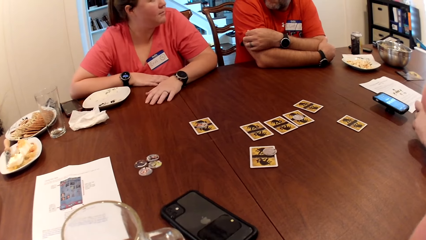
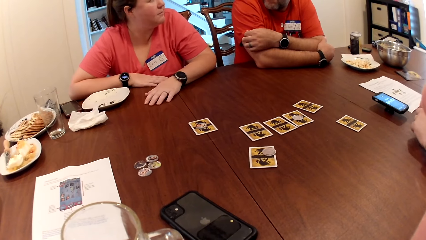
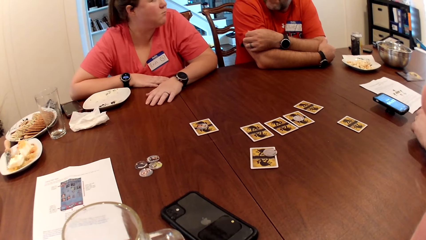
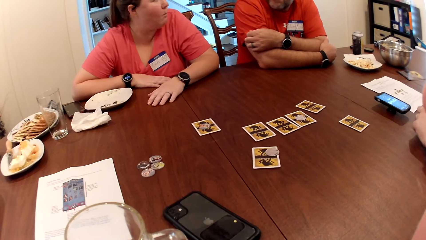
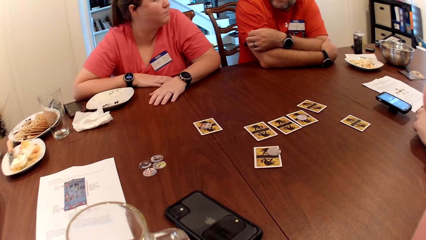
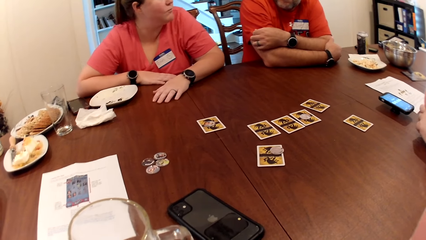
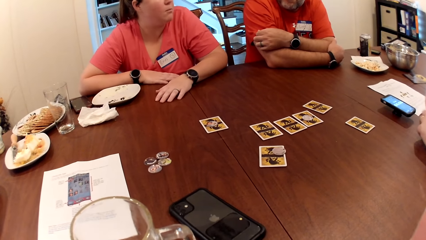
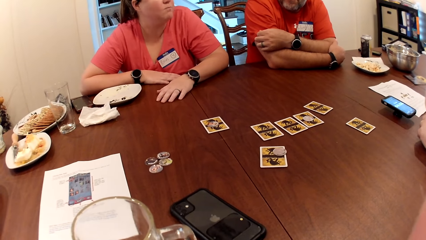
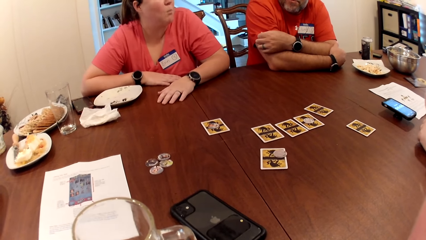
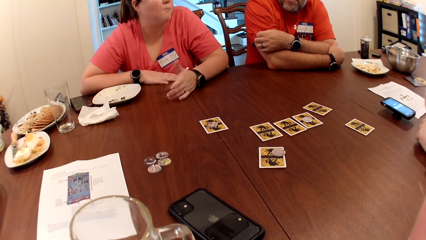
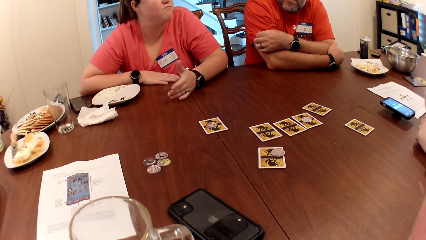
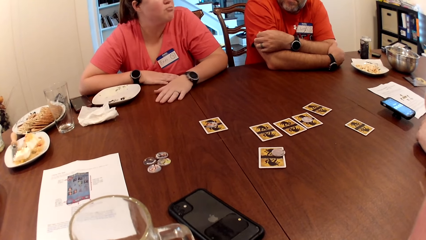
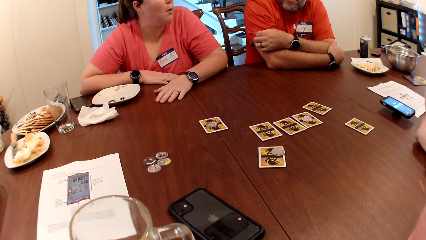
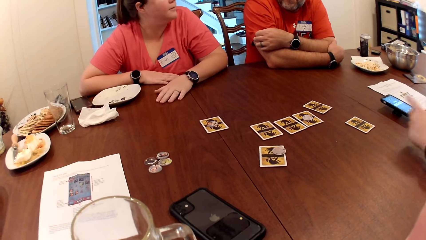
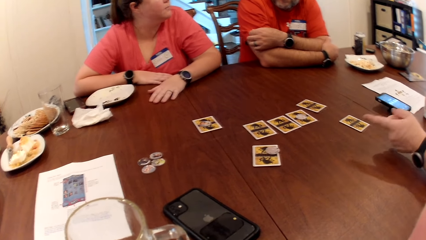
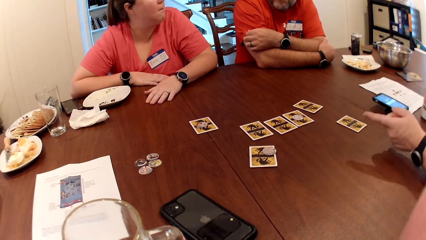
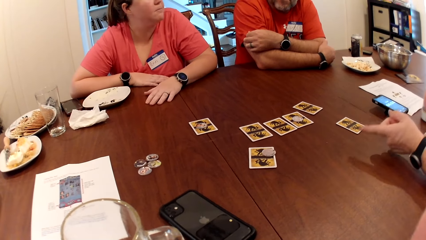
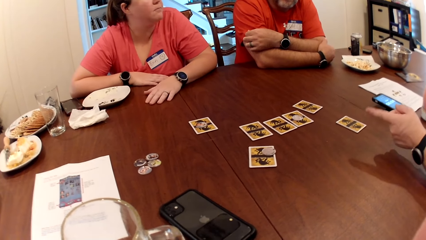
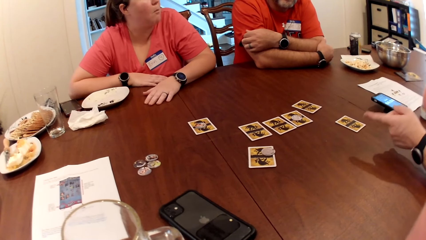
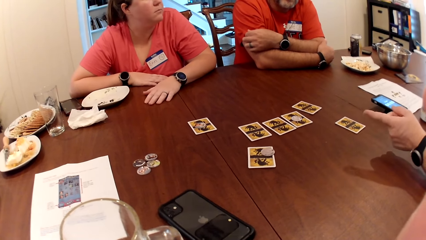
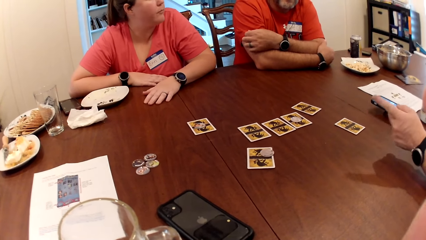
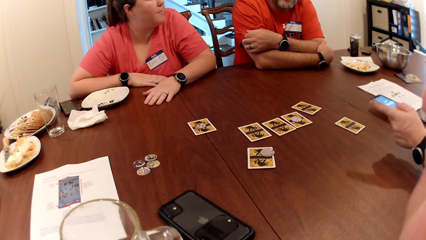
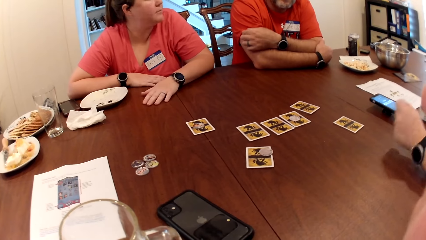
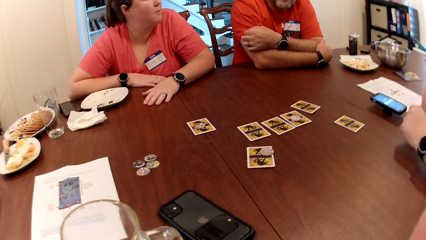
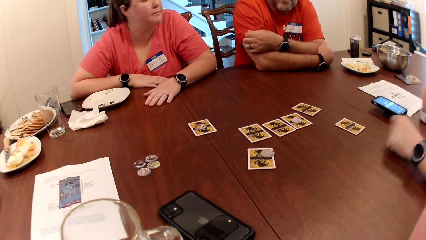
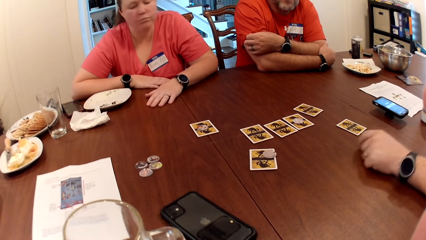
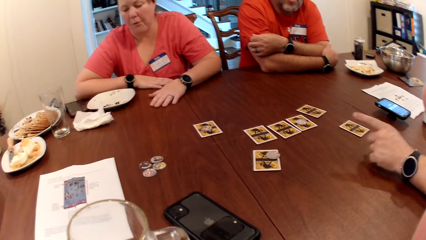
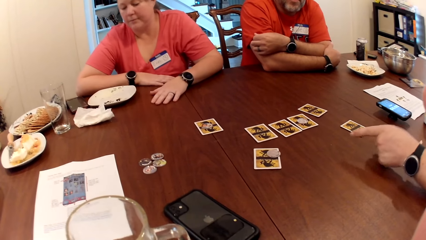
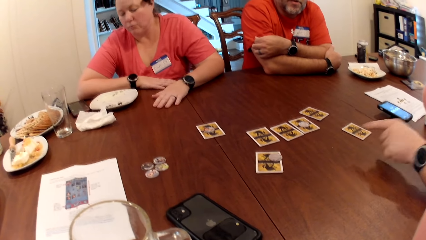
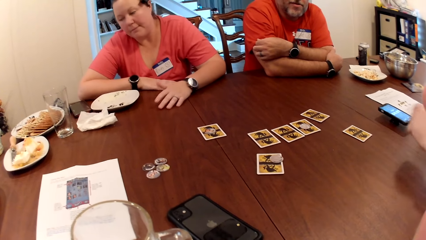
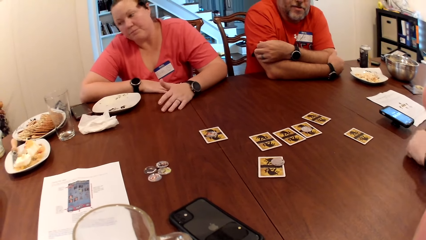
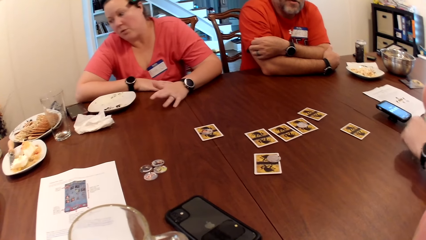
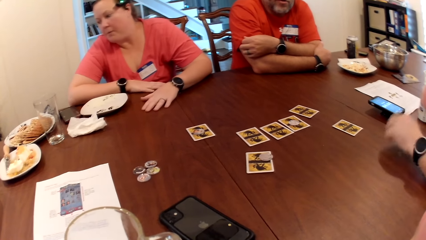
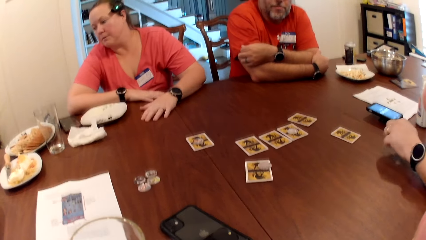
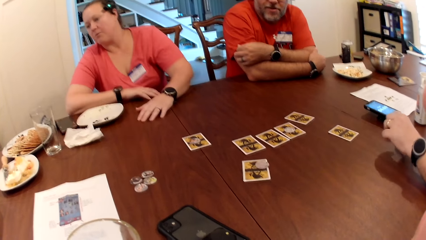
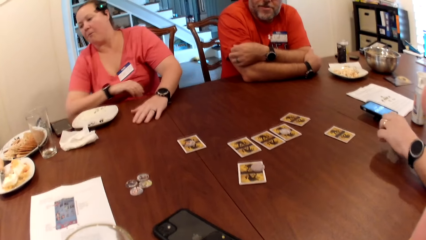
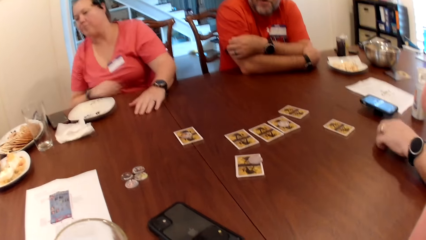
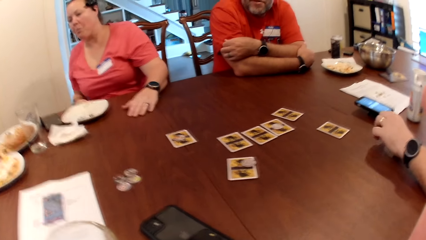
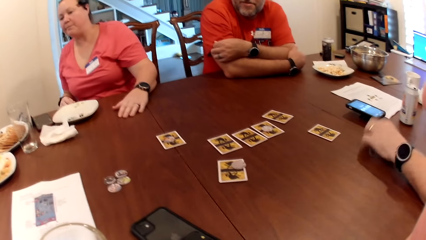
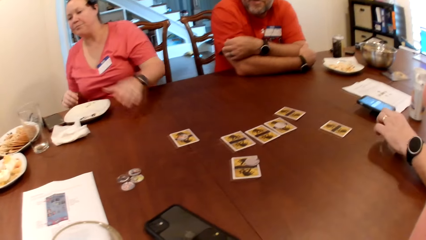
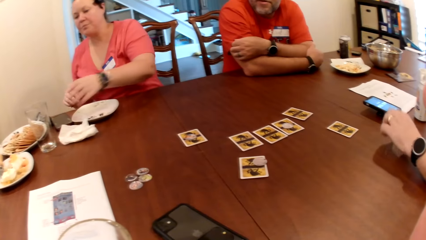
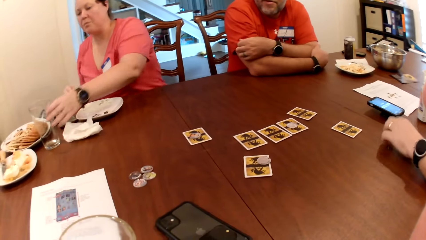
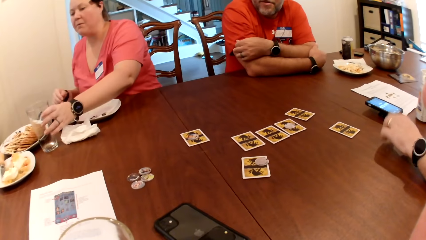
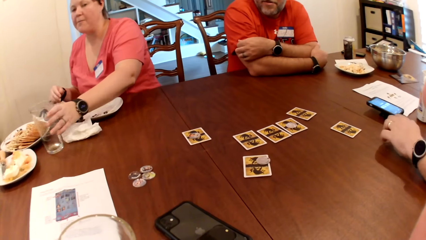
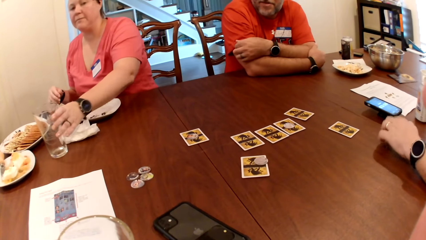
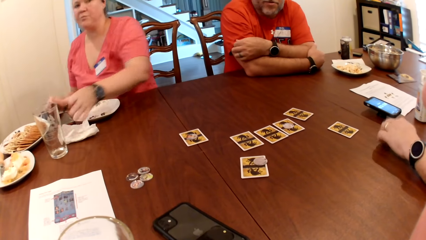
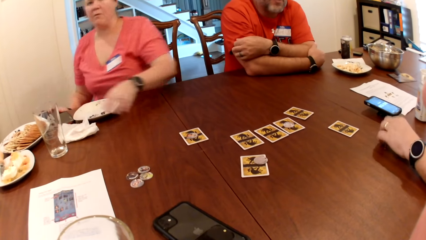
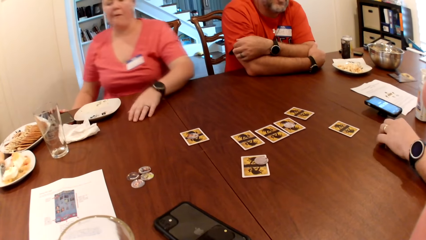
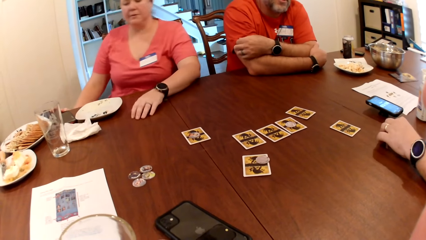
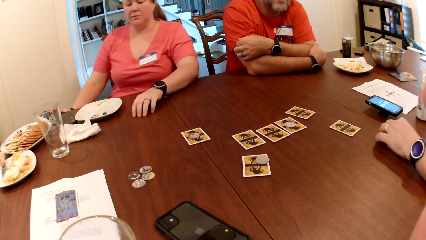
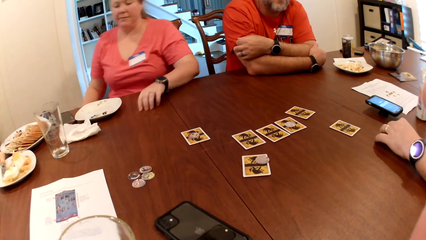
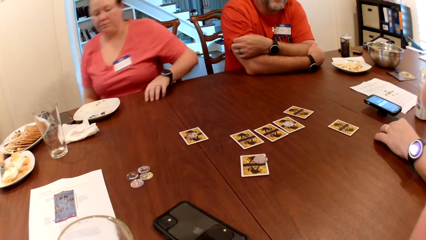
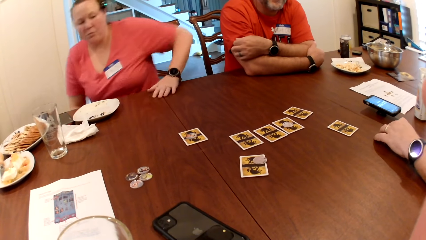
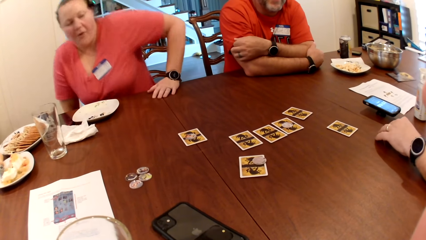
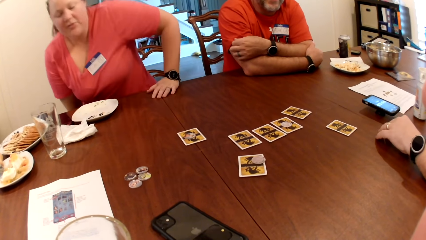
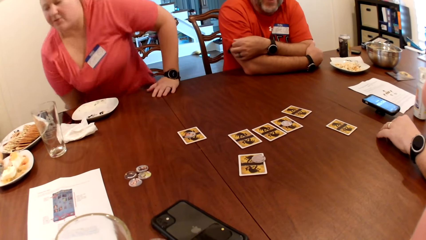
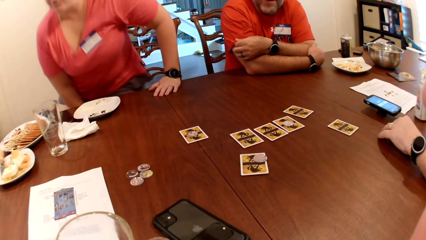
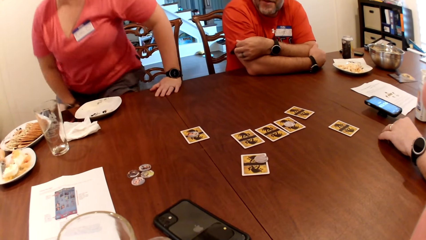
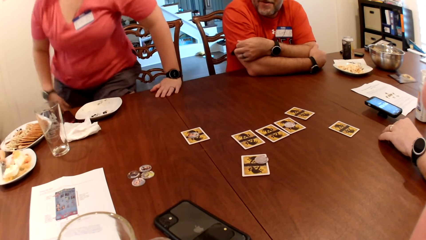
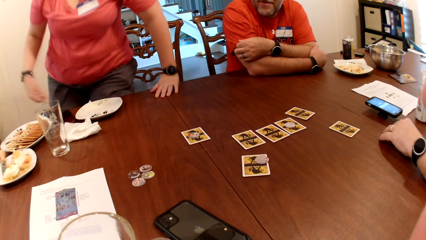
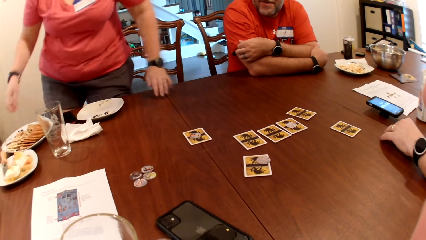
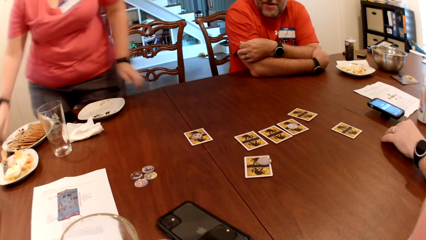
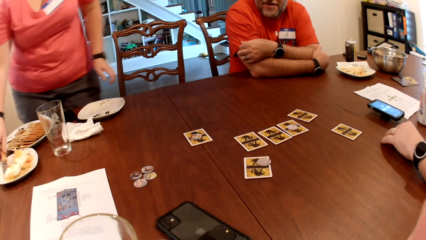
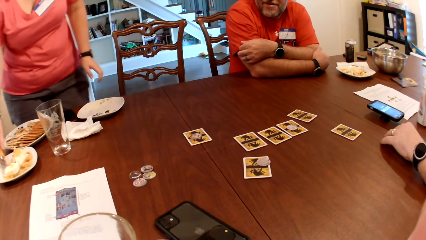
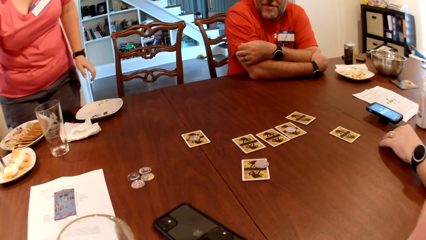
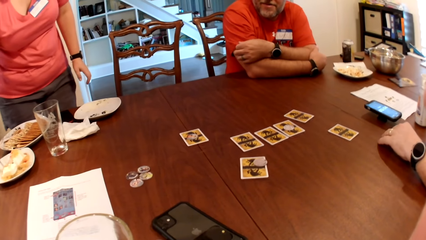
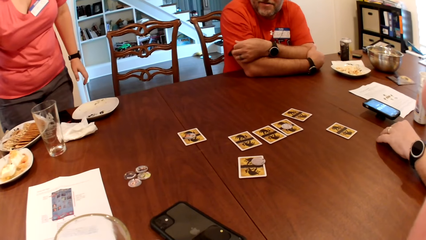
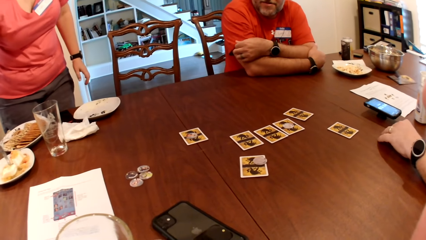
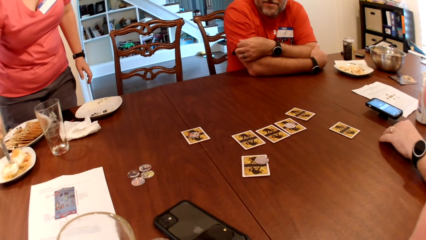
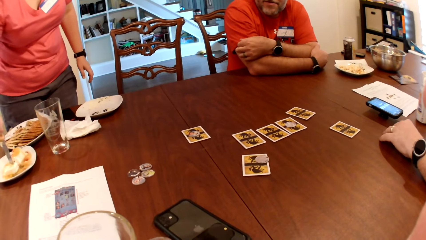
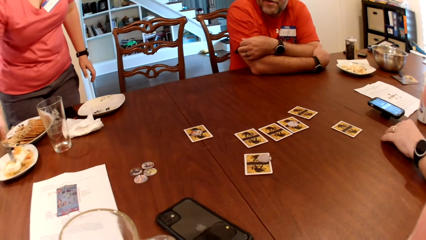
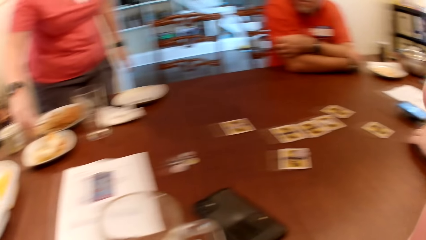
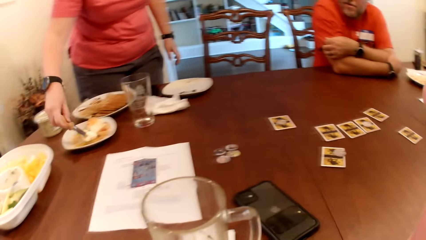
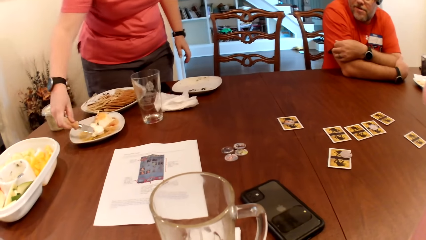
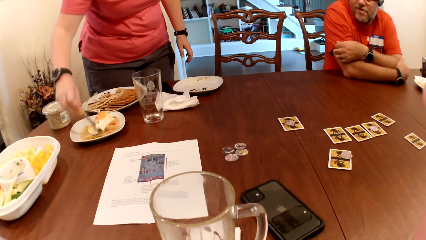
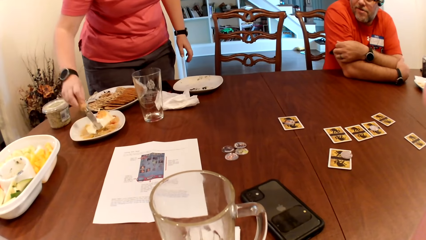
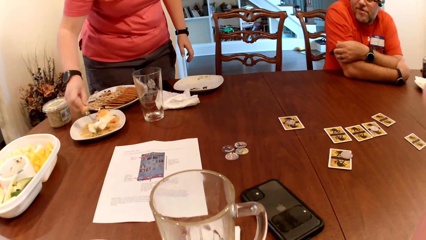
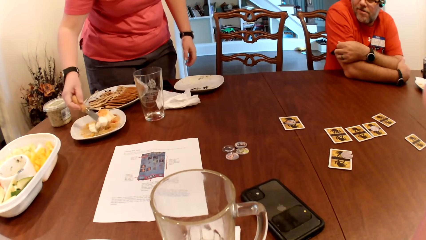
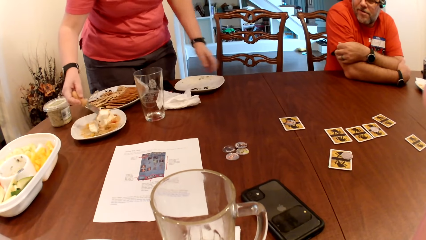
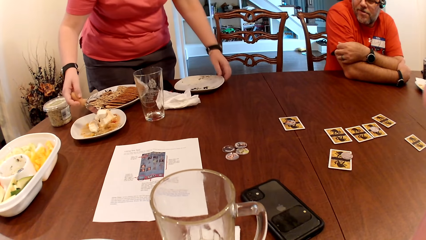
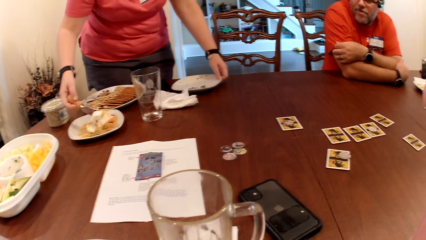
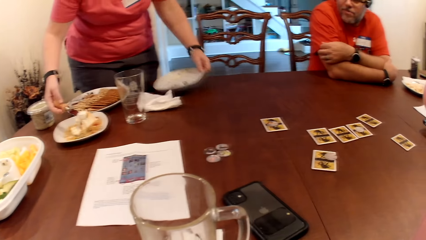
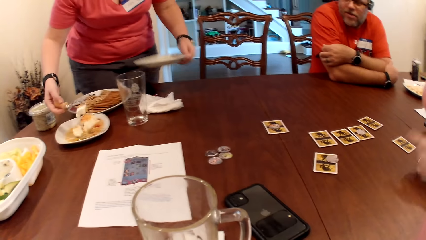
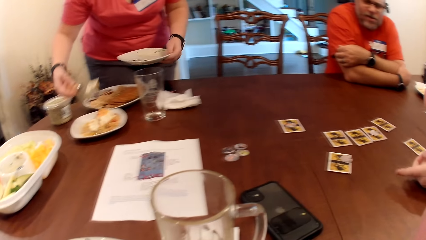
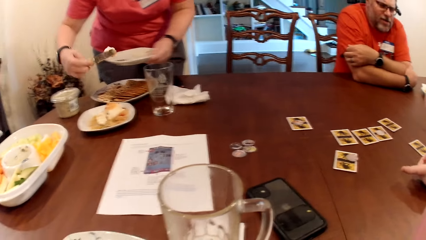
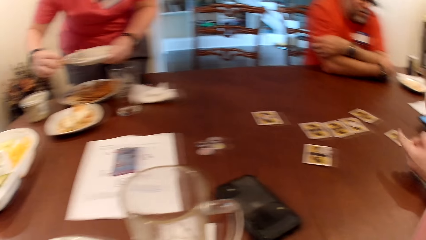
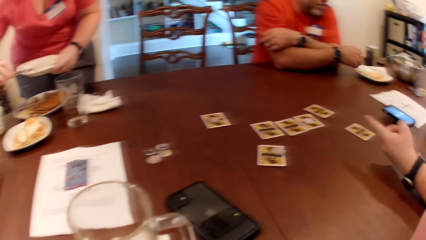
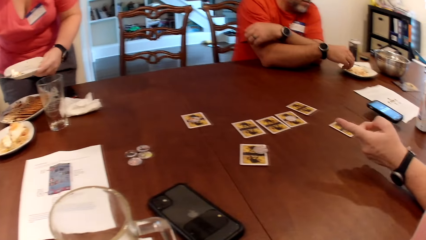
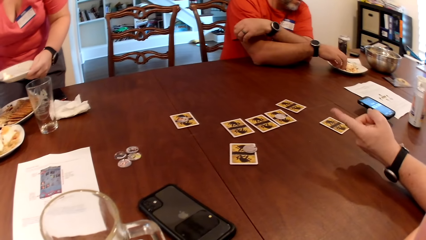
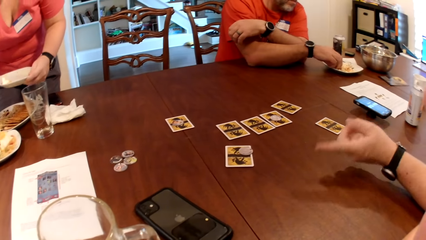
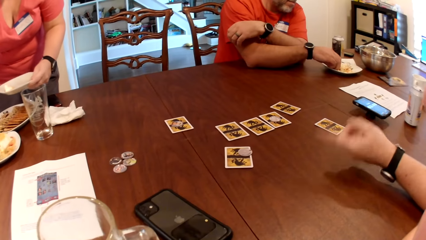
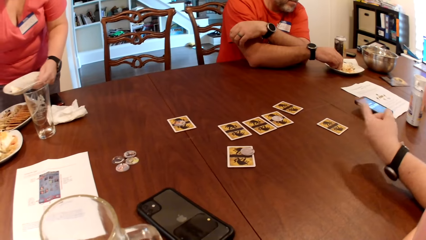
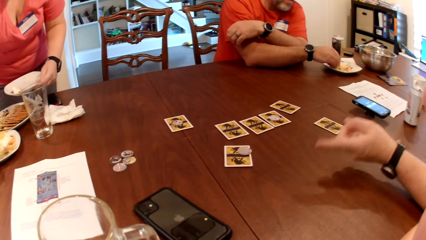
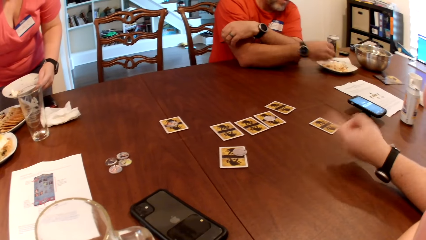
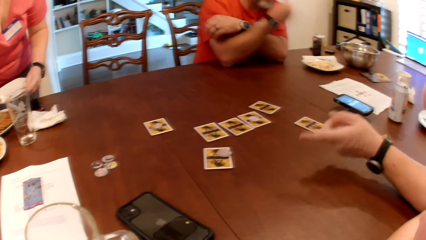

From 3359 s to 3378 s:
The woman gestures with her left hand. A man gestures with his left hand. The camera wearer, the woman, another man and the first man dialogue. The woman moves her cup on the table with her left hand. The woman drops her left hand on the table. The woman stands up from the chair. The woman picks up a knife in a plate on the table with her right hand. The woman cuts cheese in the plate with the knife in her right hand. The woman picks up her plate with her left hand. The first man gestures with his left hand. The woman puts the cheese into her plate with the knife in her right hand. The other man eats popcorn from his plate with his right hand.
